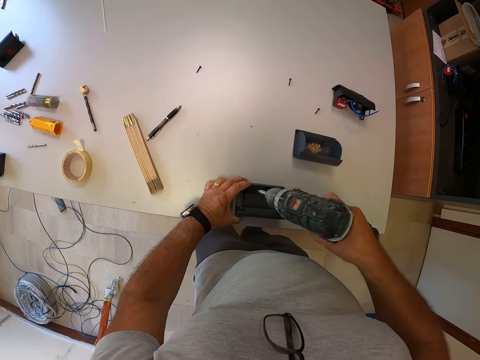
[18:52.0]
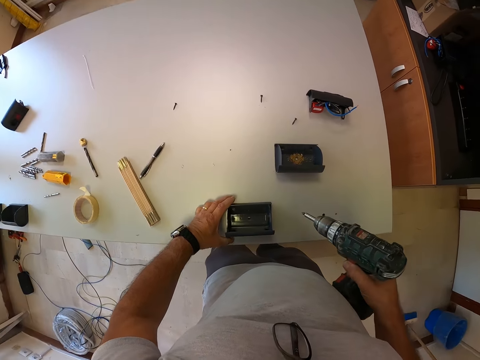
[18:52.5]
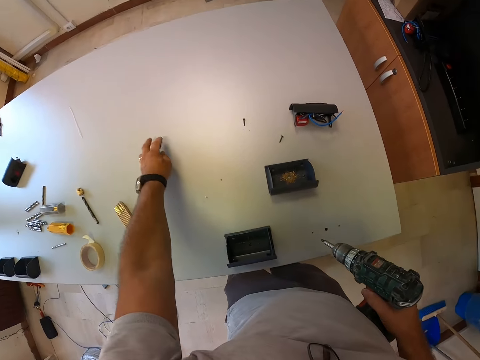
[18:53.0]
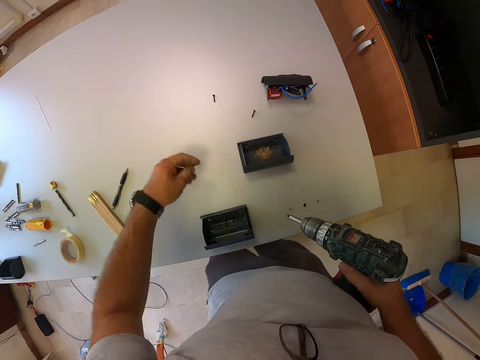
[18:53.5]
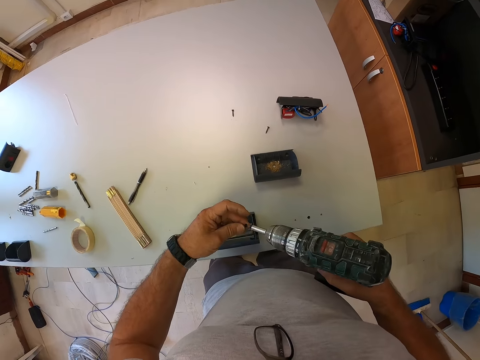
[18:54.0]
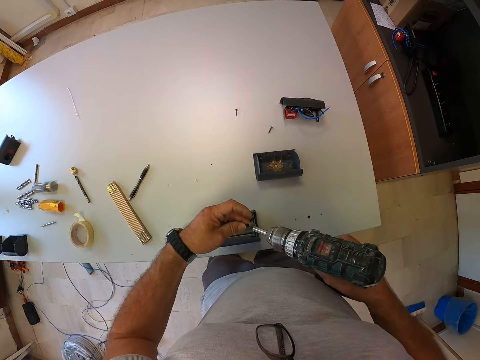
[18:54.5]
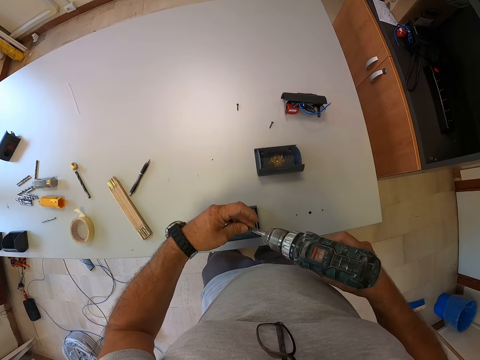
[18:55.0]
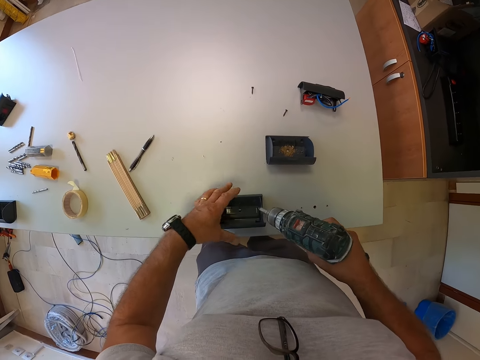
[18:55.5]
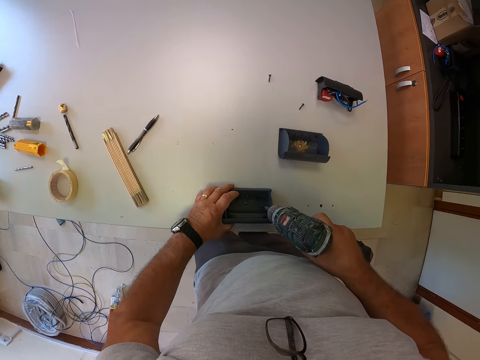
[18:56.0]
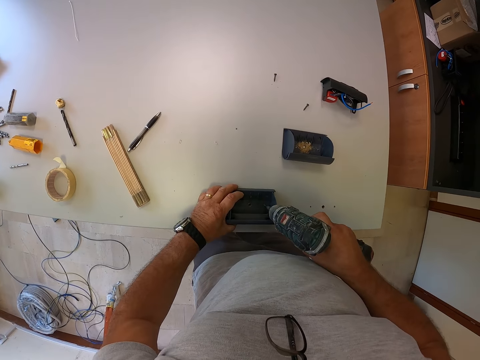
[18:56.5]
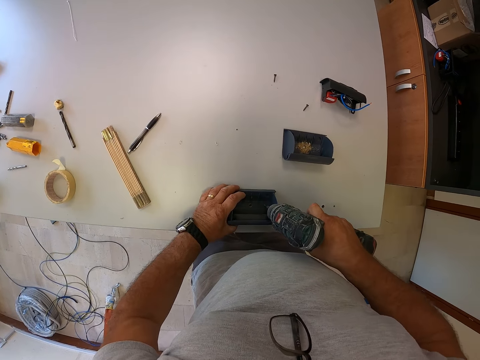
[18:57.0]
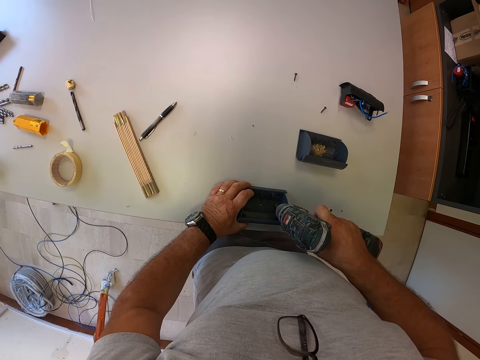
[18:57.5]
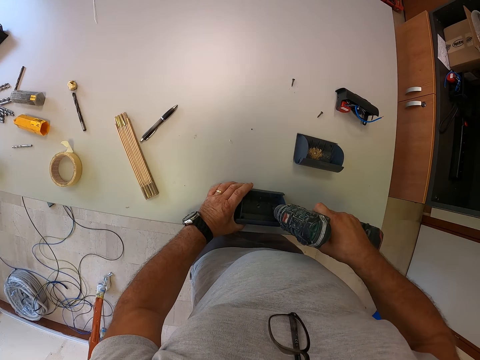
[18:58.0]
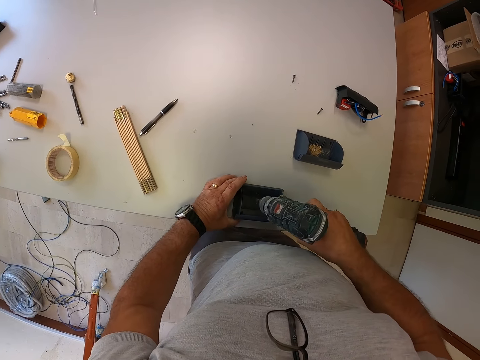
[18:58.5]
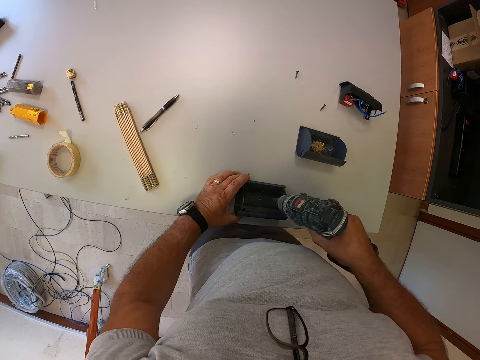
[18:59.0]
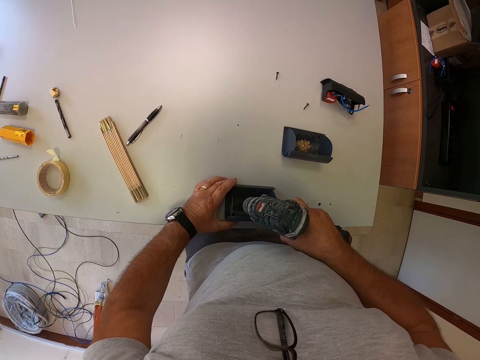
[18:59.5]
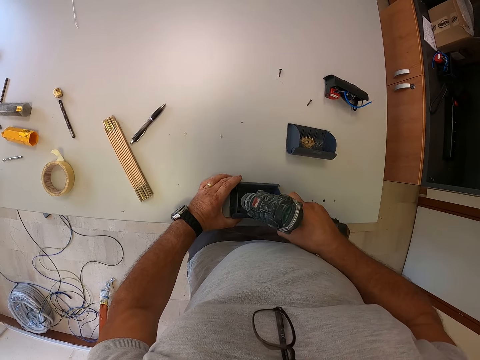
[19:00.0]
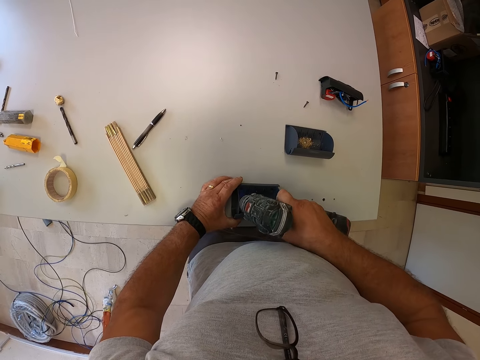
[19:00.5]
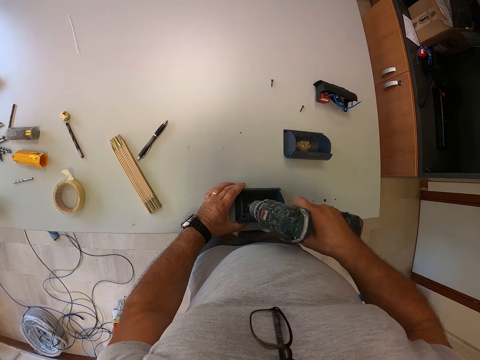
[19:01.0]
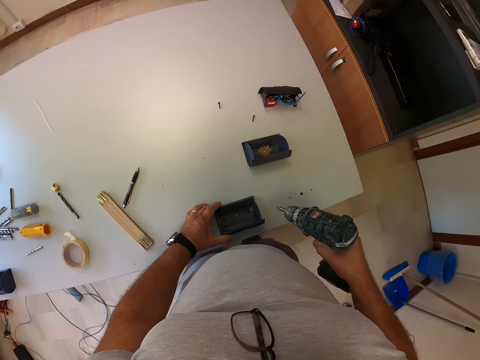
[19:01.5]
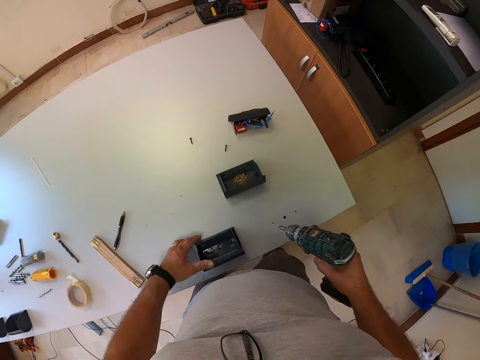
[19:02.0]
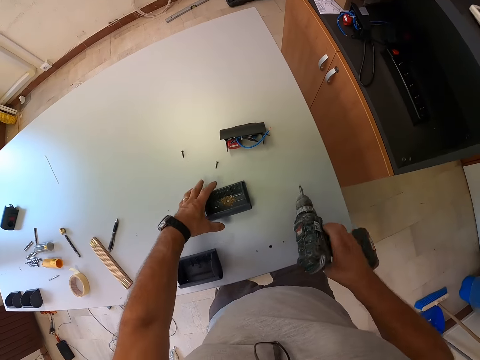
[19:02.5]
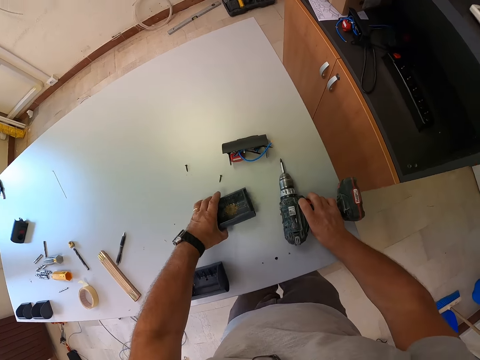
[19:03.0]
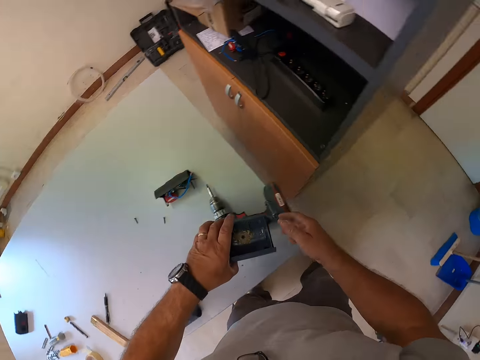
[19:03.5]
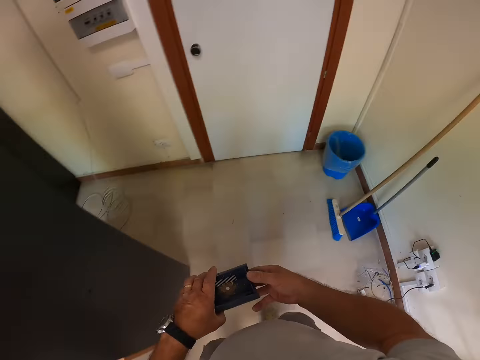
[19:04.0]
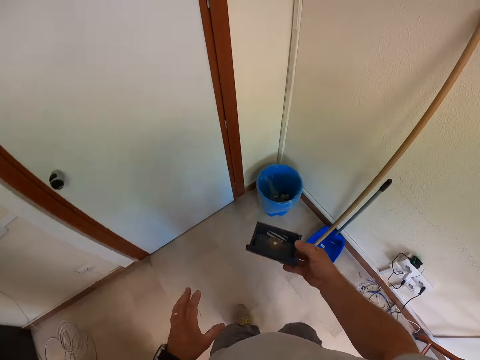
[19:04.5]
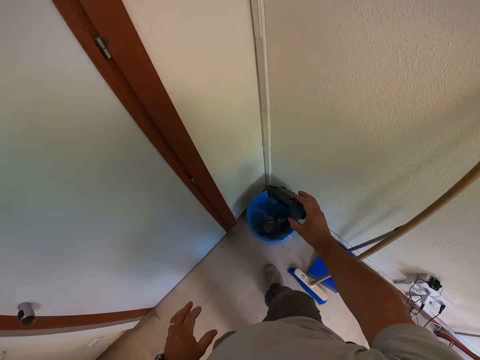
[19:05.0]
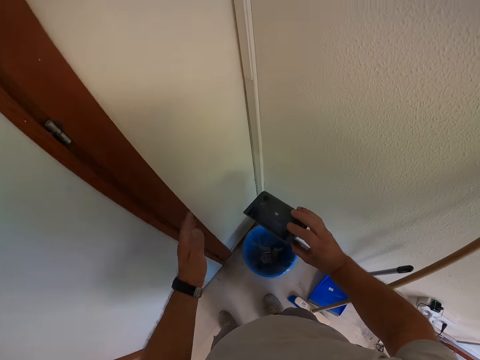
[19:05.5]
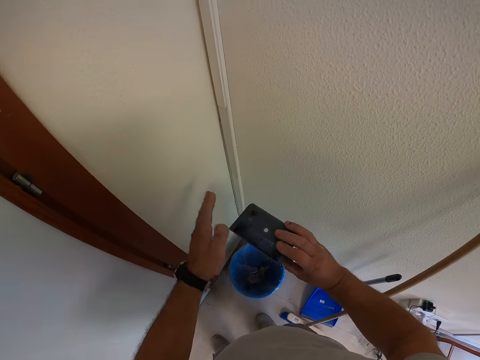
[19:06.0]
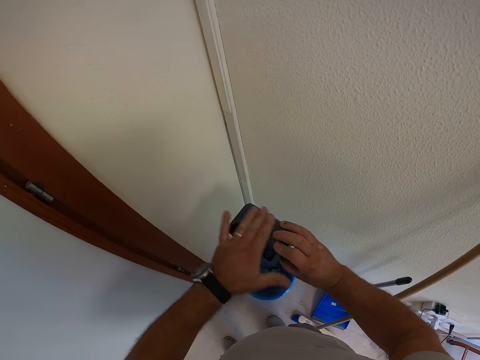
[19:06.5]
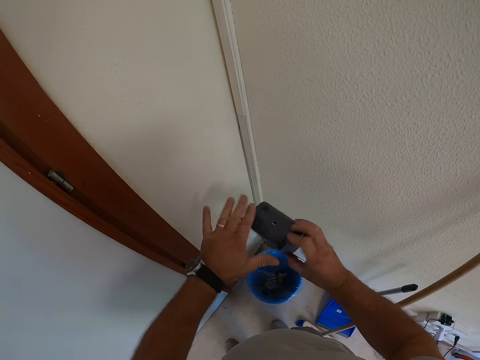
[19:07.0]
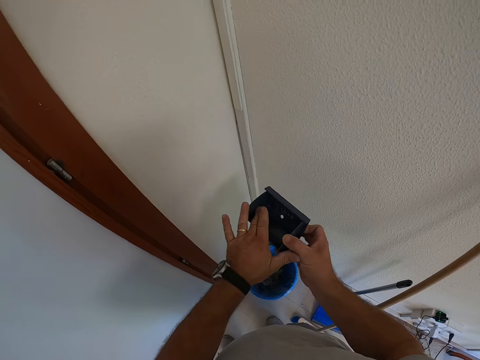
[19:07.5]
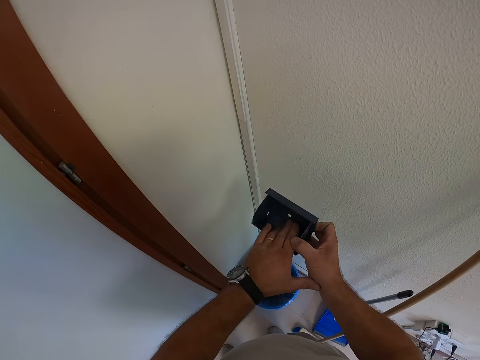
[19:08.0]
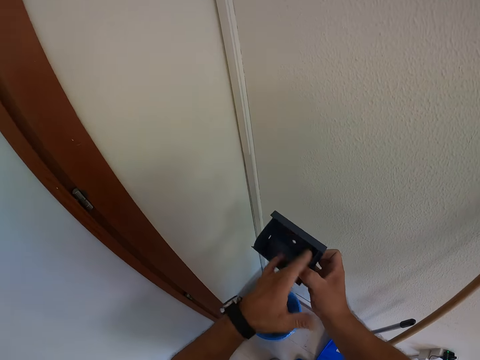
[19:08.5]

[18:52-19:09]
The camera wearer picks another screw from the table. He inserts the screw into the mouth of the hand drill. He holds the socket back box in place with his left hand. He screws the socket back box to the table. He picks another socket back box from the table. He drops the hand drill on the table. He walks to the waste bin. He pours dirt from the socket back box into the waste bin. He hits the socket back box. He tightens the screw on the table. He cleans the socket back box with his finger.

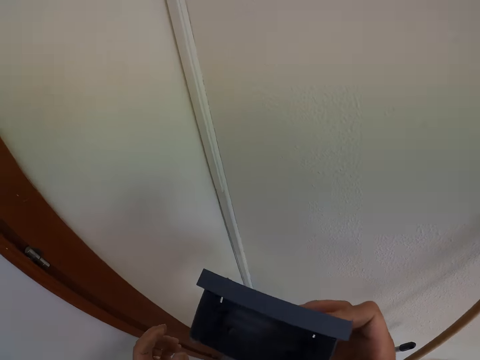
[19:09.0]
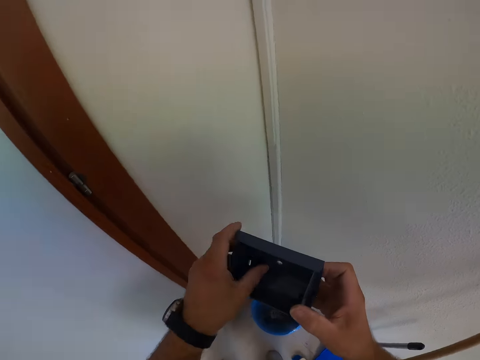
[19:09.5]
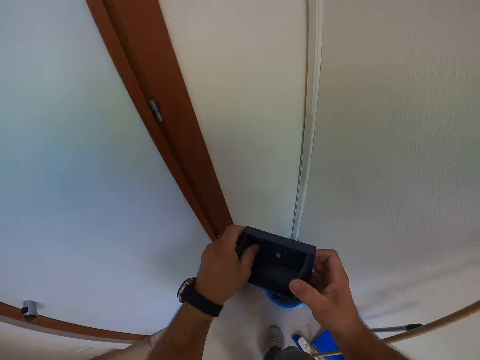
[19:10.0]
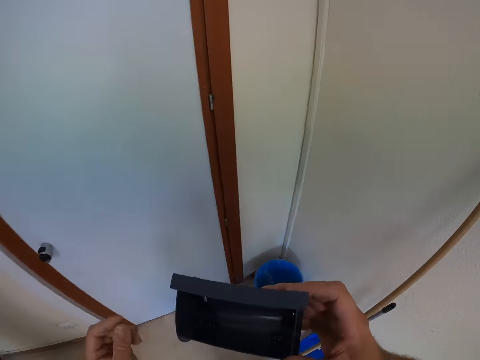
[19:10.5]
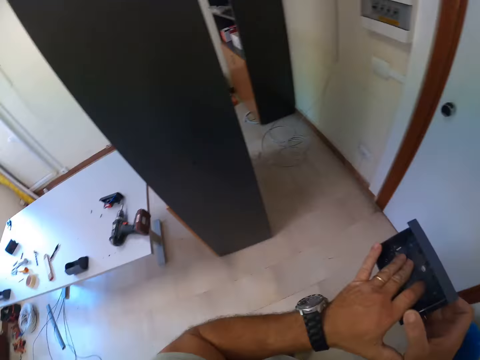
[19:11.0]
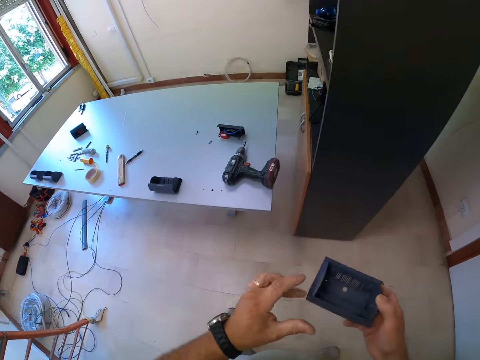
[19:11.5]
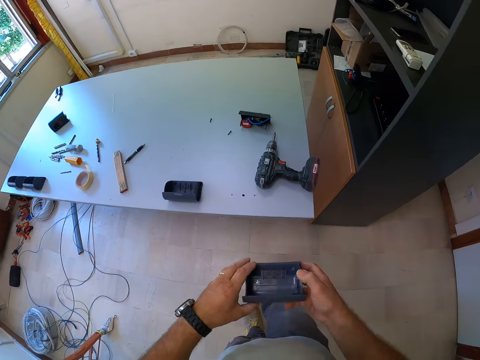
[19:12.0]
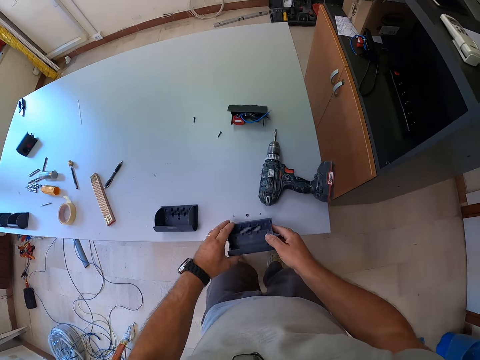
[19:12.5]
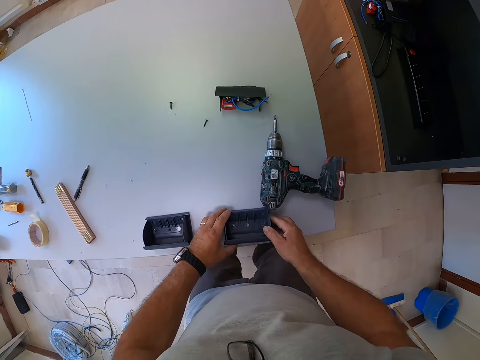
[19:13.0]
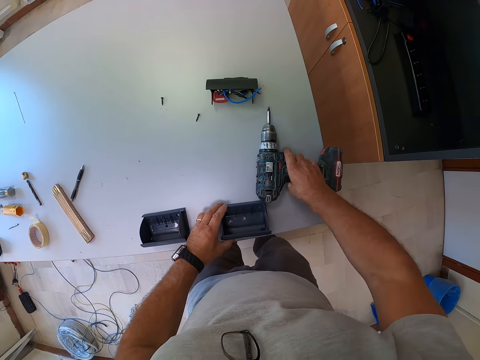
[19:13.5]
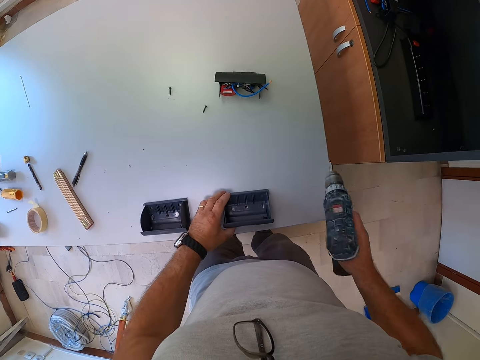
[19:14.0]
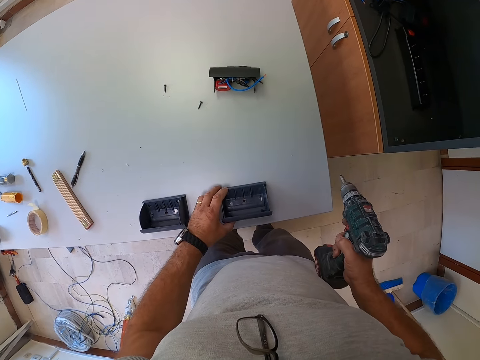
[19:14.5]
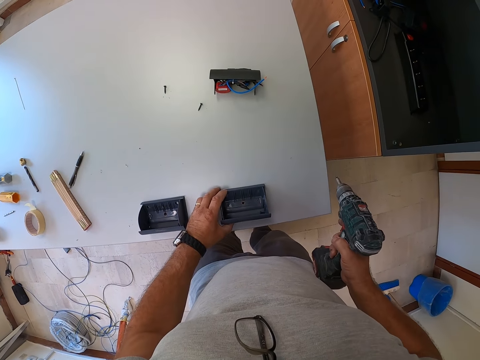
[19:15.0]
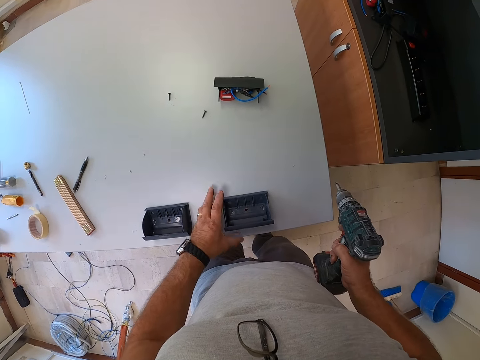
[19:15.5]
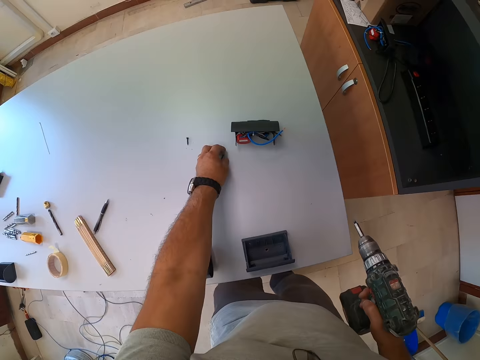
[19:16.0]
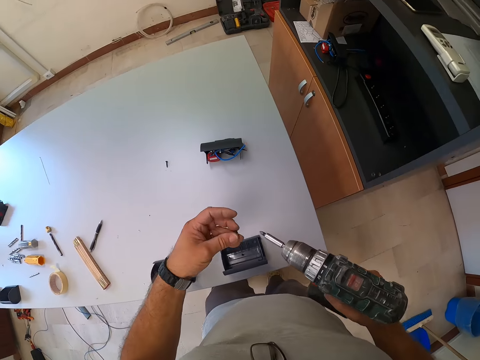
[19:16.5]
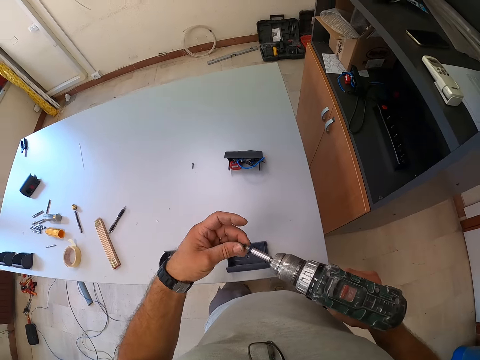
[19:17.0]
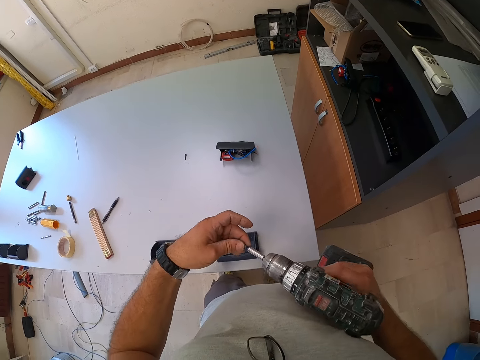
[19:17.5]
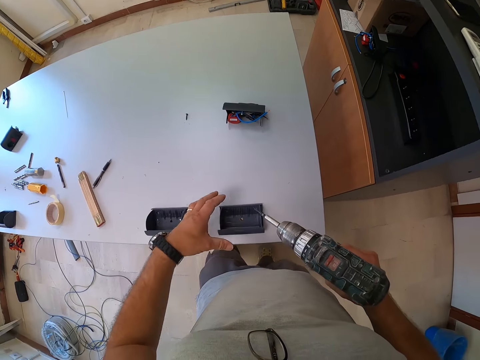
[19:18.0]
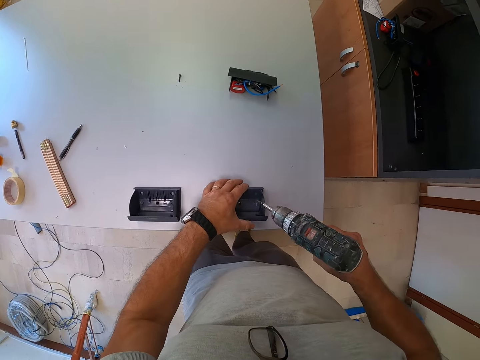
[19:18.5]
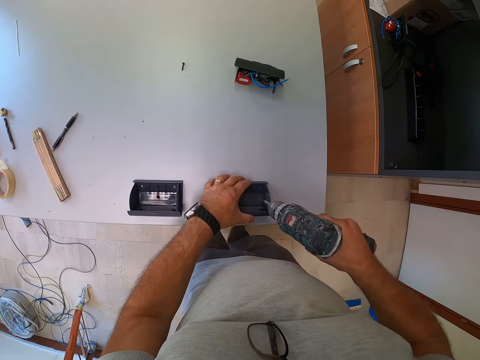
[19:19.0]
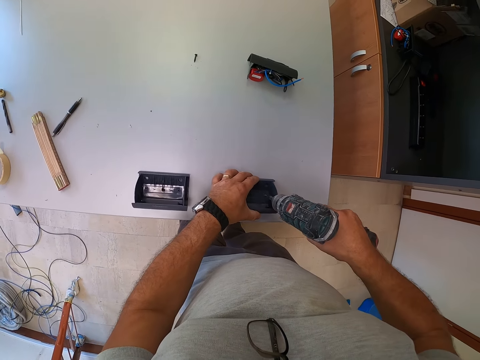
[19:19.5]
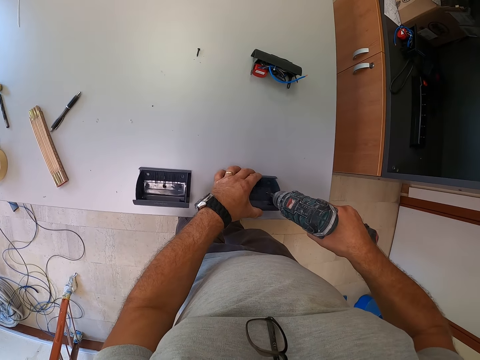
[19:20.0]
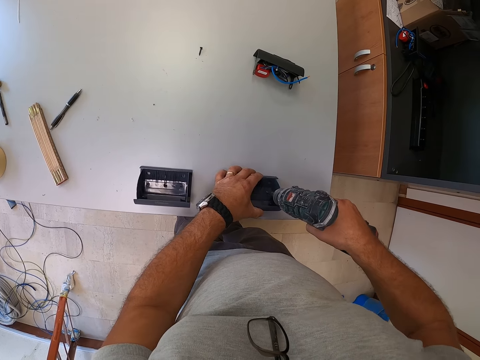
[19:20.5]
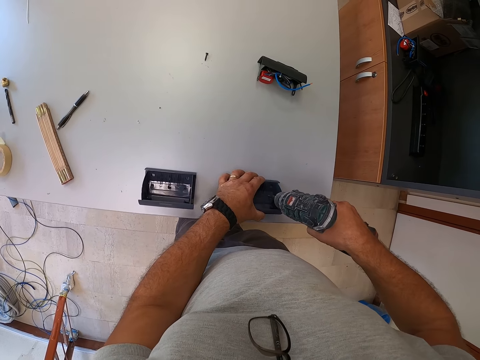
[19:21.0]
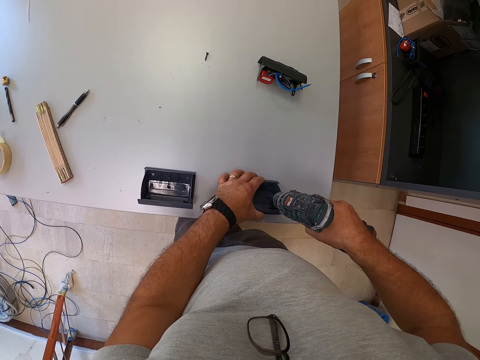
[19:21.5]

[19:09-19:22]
The camera wearer blows dirt from the socket back box with his mouth. He cleans the socket back box with his finger. He walks back to the table. He blows dirt from the socket back box with his mouth. He cleans the socket back box with his fingers. He turns around. He places the socket back box on the table. He picks the hand drill from the table. He picks a screw from the table. He places the screw on the screw bit on the hand drill. He holds the socket back box in place. He screws the socket back box to the table.
